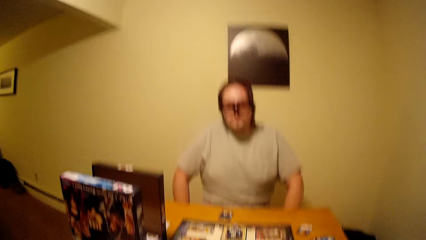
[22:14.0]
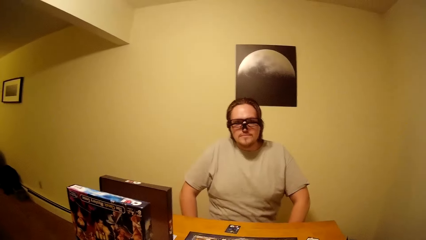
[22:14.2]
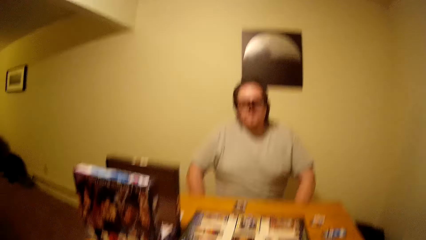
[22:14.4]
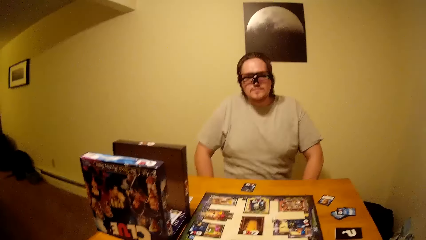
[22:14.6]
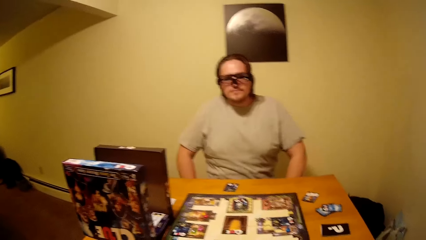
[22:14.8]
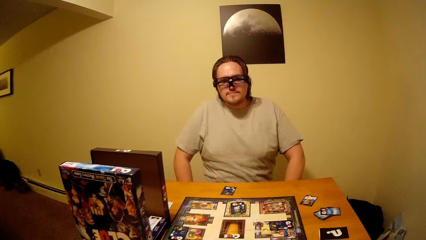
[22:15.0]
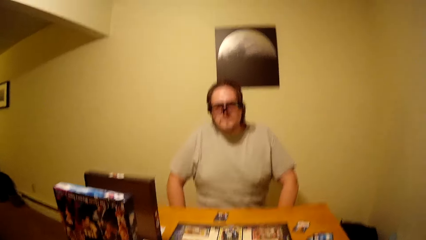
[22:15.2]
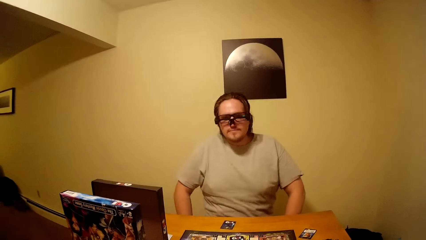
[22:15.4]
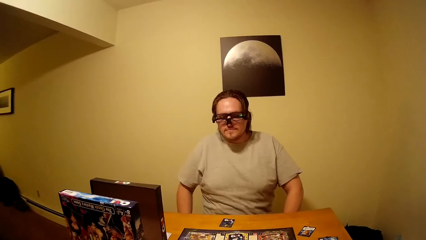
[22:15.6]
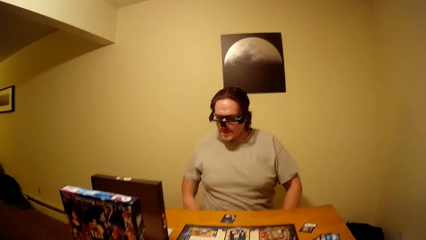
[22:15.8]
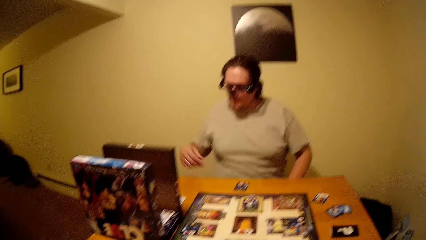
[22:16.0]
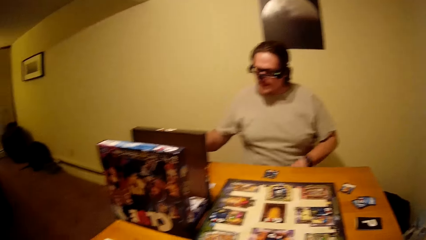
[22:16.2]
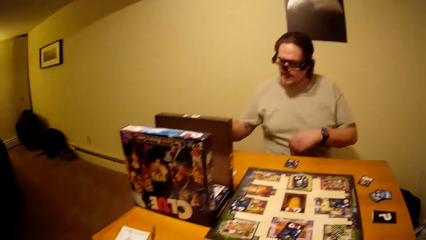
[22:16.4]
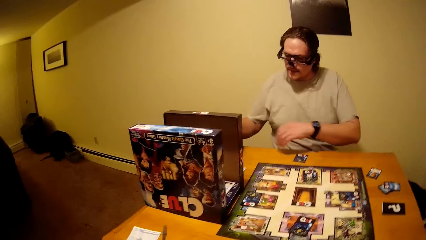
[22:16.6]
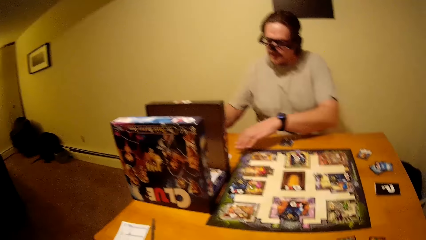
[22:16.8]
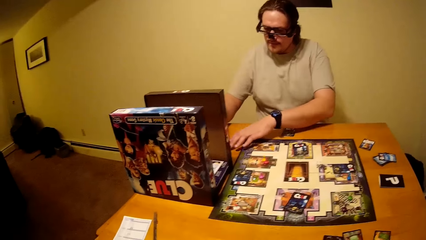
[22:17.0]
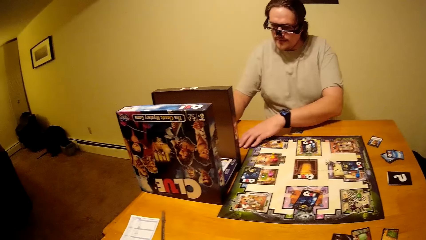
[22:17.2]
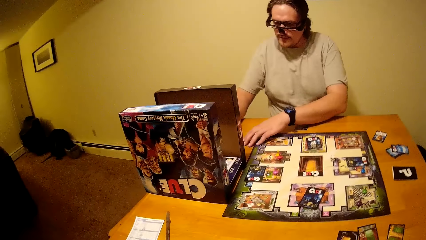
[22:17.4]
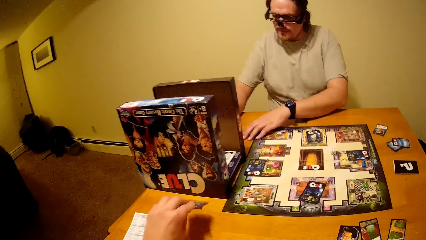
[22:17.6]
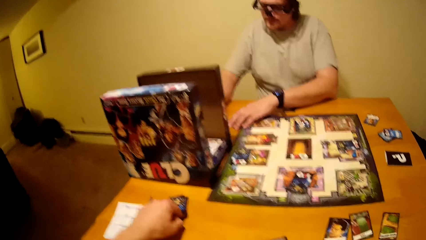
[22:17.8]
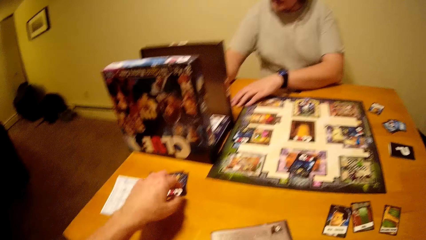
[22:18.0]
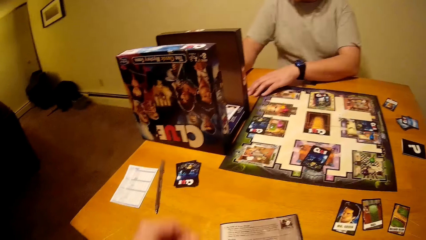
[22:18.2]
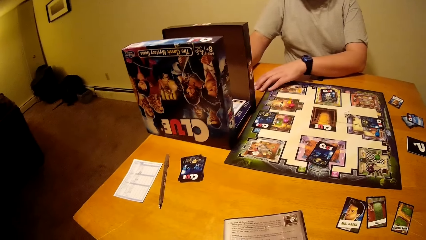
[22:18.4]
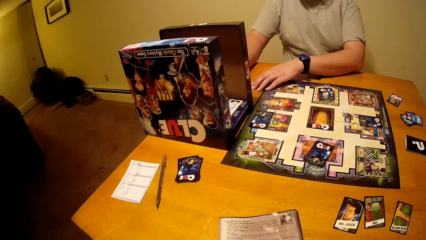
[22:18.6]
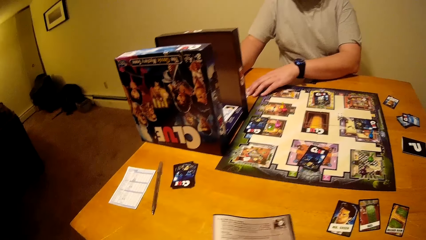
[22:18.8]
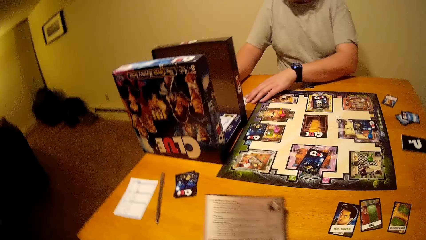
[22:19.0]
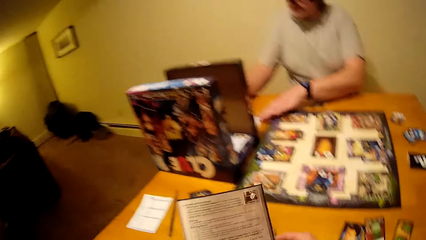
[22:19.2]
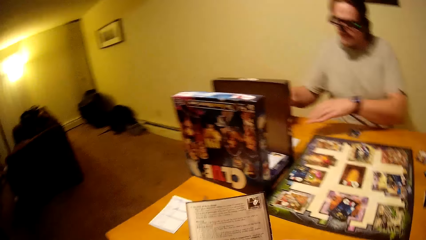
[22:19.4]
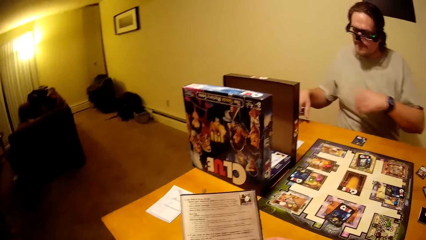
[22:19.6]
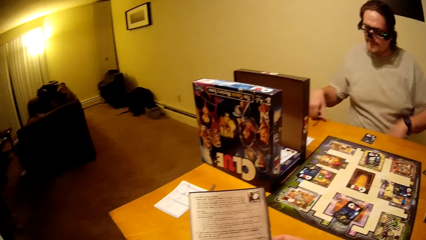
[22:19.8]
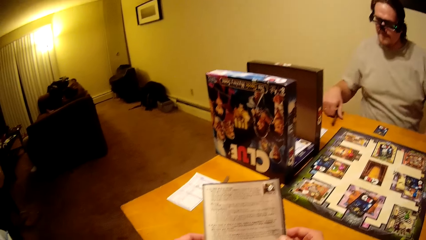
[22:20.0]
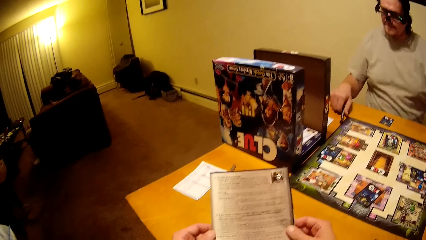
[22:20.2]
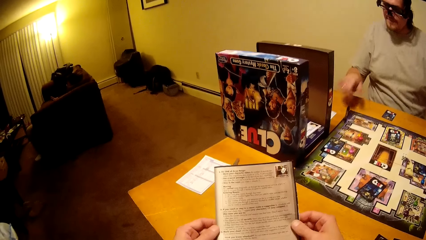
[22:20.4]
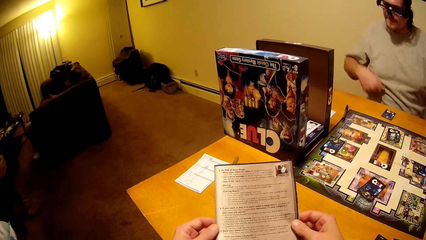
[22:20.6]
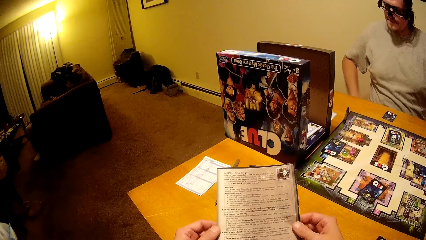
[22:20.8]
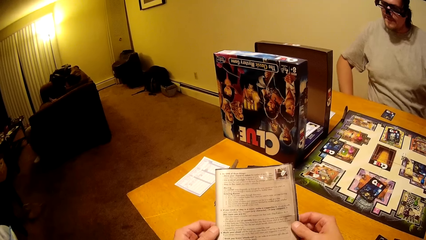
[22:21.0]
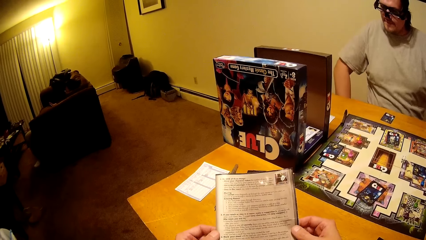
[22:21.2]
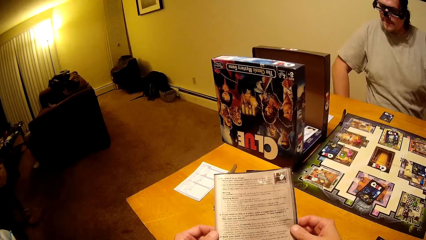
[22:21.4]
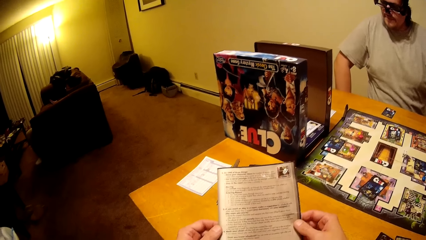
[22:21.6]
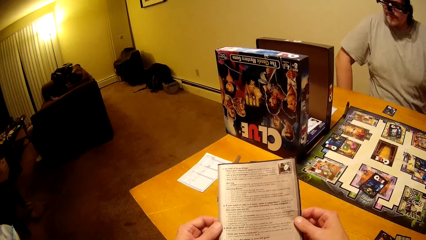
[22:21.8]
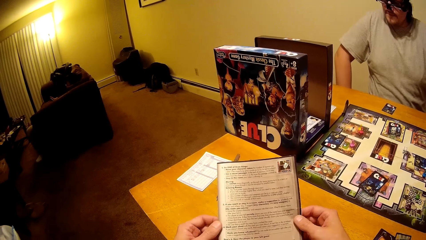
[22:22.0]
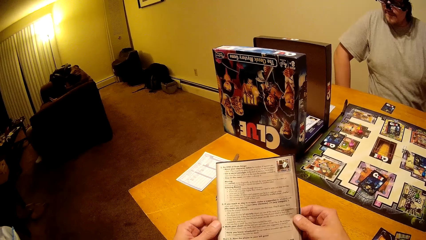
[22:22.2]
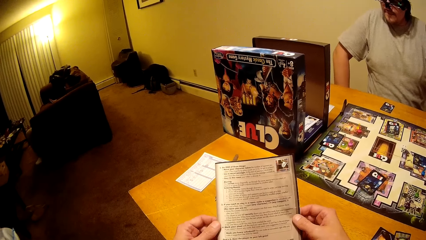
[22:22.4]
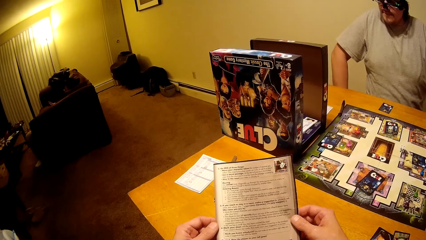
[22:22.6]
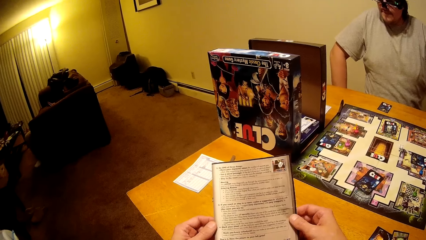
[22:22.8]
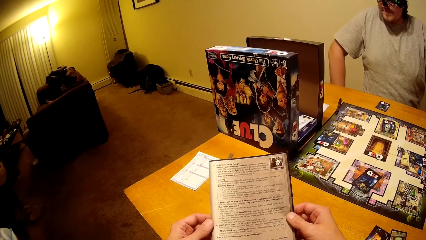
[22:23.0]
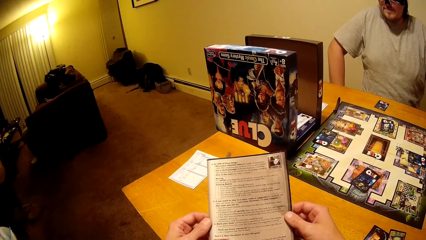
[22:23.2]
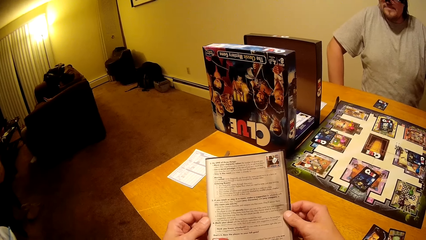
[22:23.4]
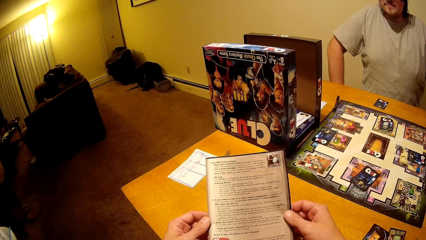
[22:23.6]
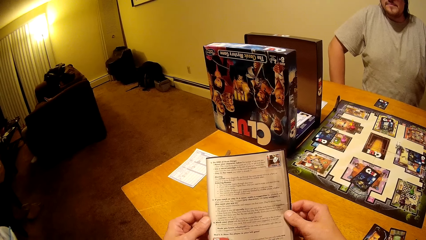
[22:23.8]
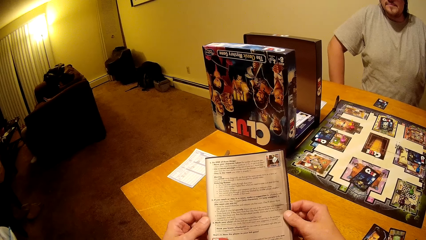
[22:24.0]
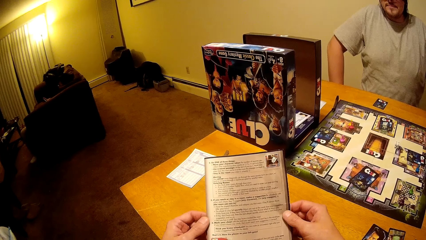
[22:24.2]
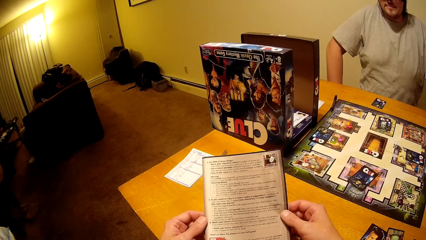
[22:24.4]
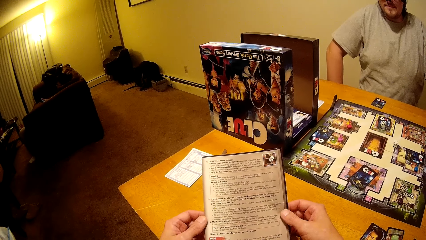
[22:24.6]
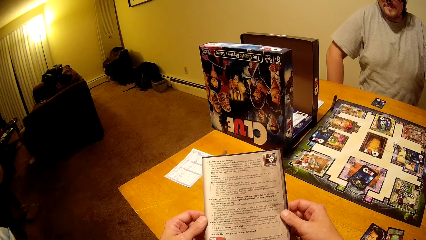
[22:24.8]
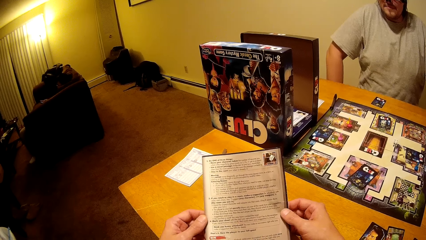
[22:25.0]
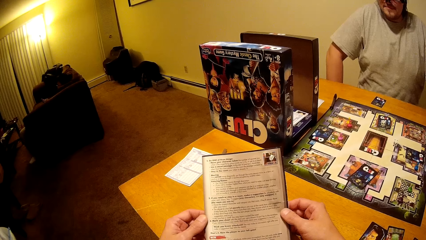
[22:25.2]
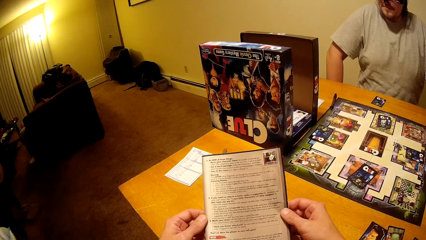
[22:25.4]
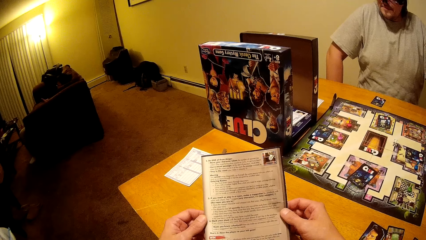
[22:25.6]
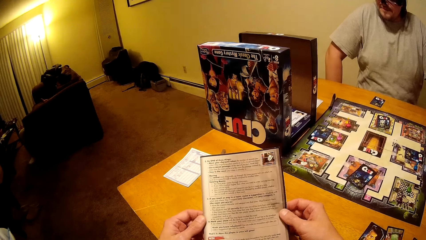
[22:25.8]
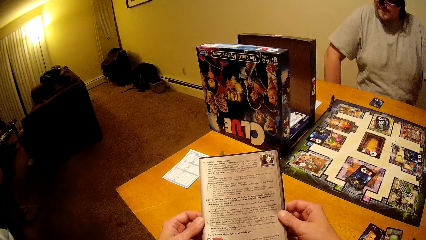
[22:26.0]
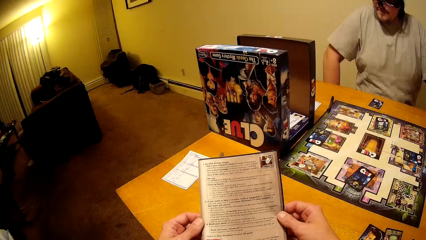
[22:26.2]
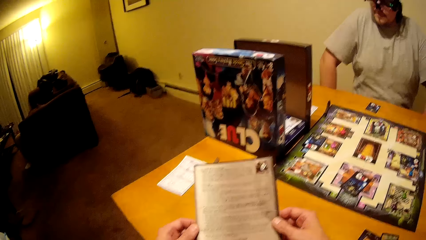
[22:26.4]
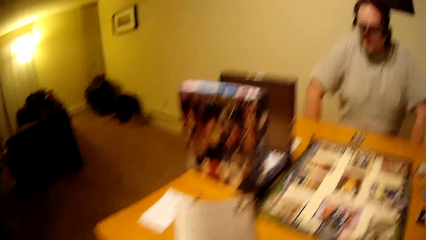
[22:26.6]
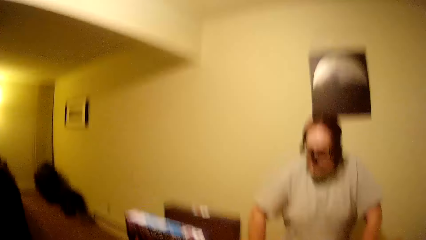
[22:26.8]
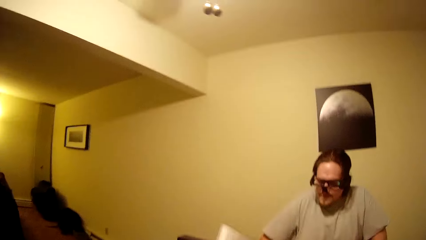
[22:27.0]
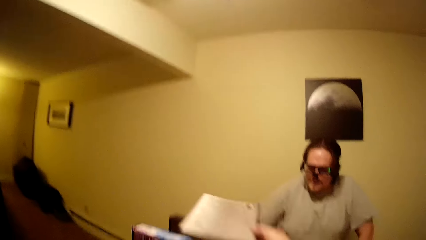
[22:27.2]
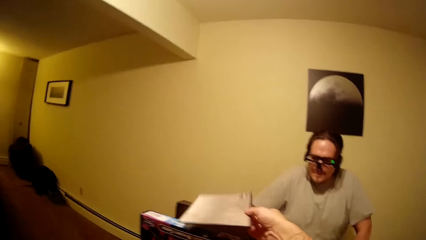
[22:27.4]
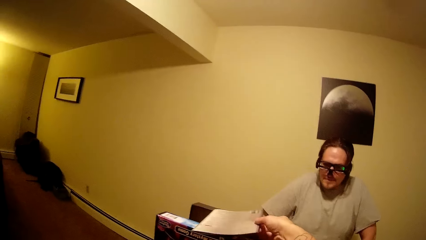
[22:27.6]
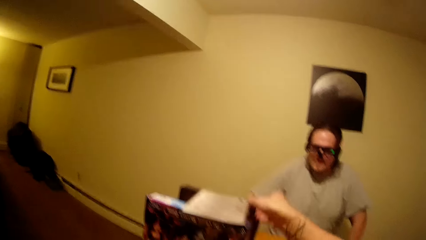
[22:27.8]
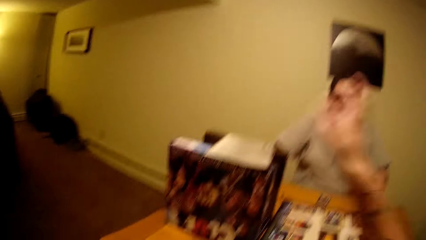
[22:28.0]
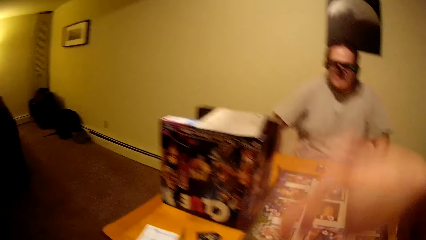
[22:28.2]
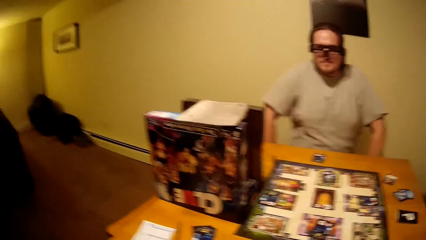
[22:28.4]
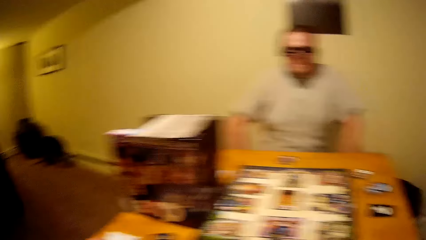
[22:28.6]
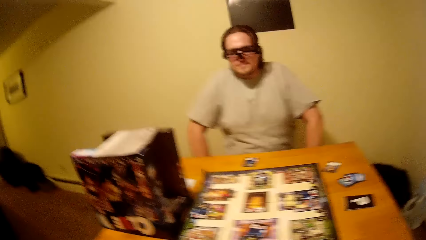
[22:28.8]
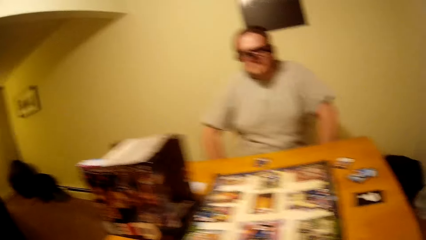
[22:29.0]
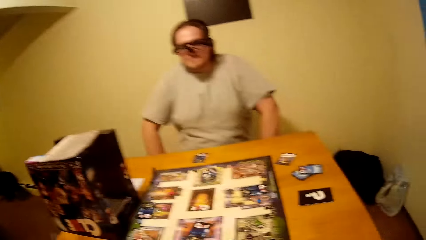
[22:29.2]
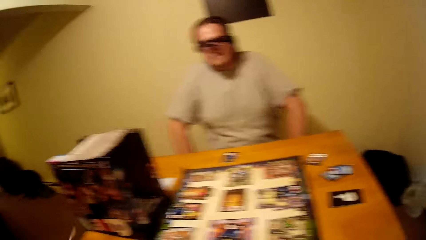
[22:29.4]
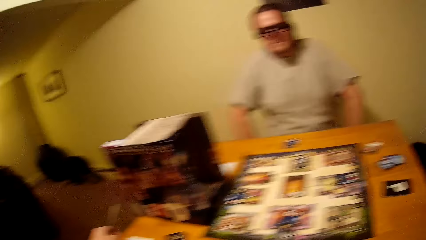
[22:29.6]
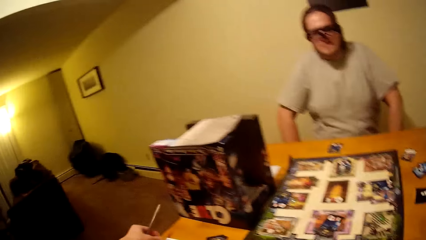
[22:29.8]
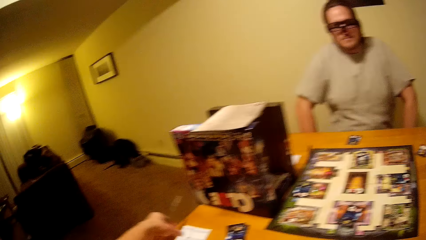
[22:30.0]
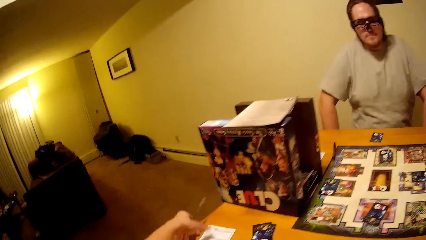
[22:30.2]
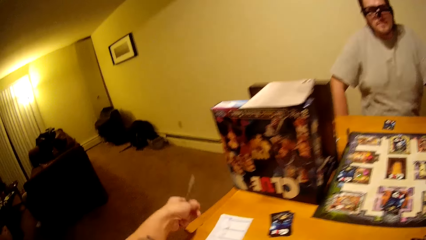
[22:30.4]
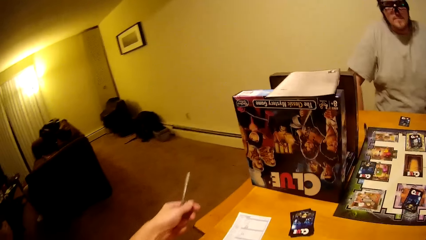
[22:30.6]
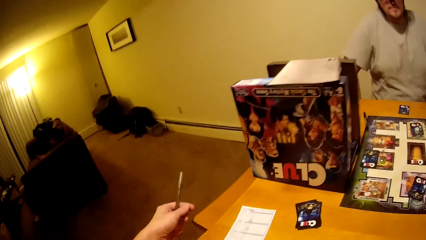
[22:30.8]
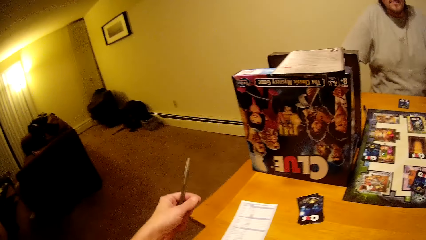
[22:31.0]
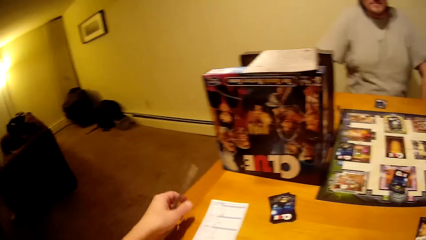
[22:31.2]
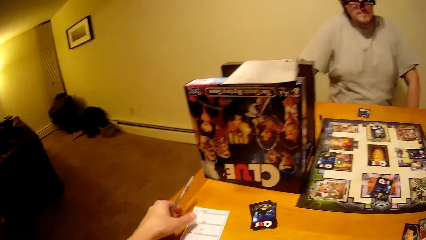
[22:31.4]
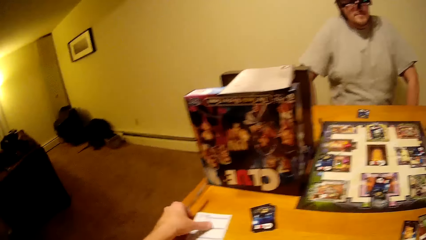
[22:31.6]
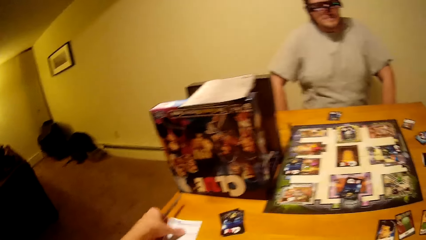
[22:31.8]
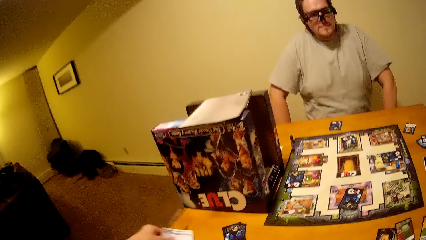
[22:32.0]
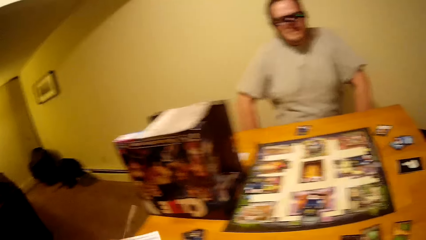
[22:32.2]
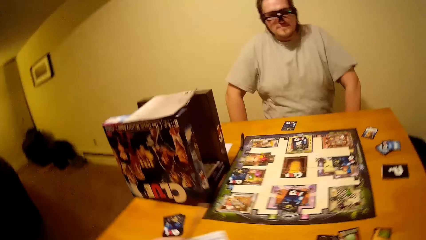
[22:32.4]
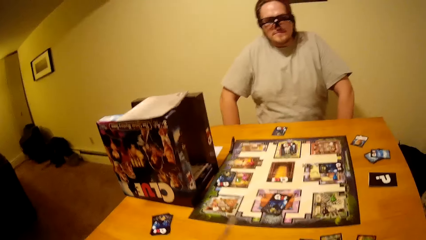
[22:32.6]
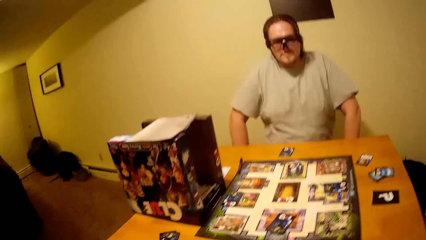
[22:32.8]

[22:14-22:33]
The camera wearer puts the board game card on the table. They interact with a man. They talk with the man.
